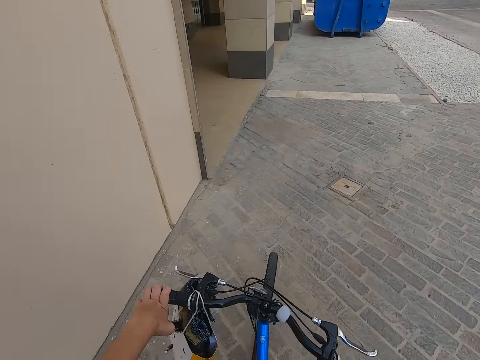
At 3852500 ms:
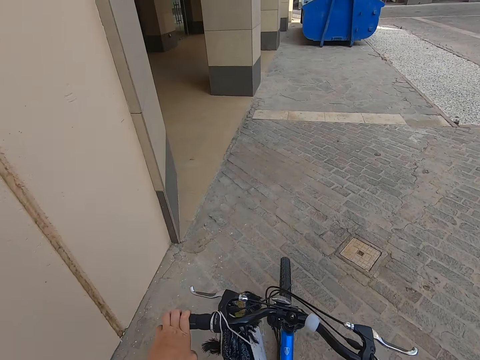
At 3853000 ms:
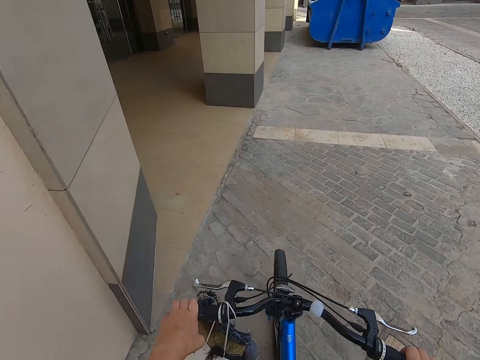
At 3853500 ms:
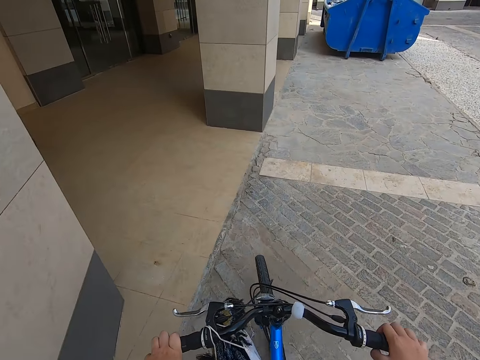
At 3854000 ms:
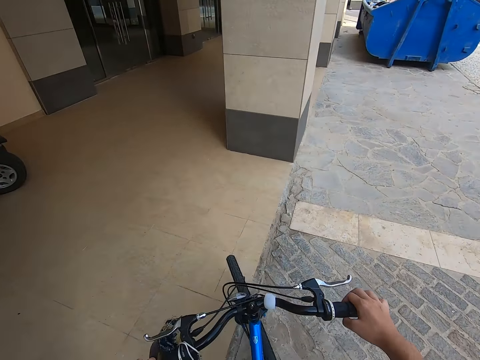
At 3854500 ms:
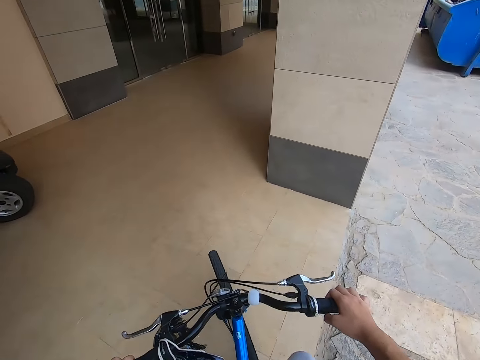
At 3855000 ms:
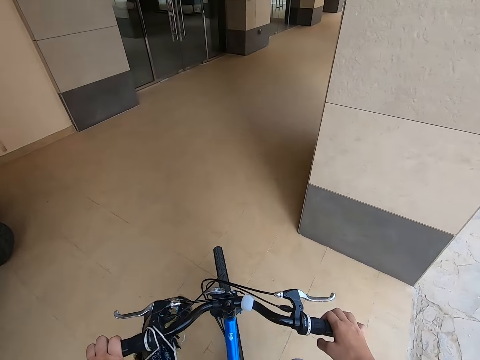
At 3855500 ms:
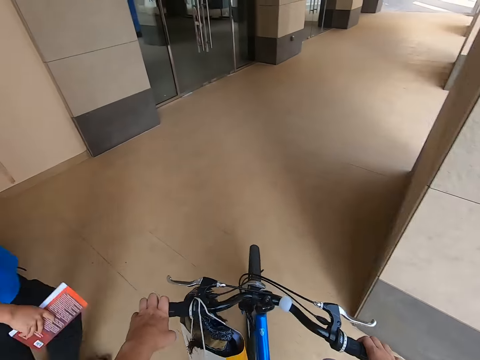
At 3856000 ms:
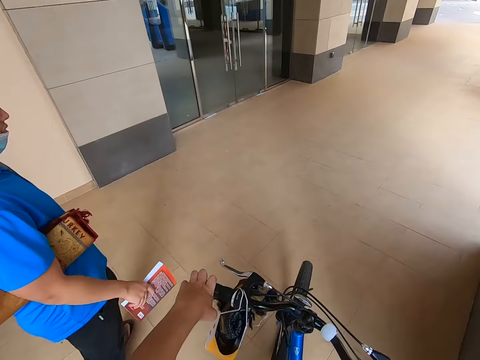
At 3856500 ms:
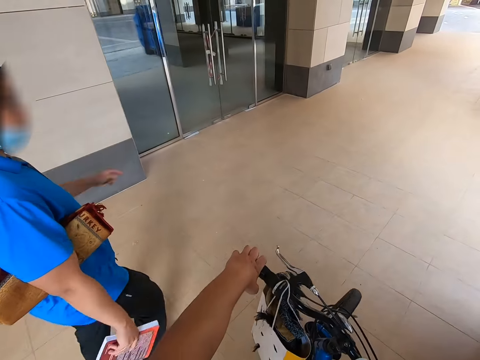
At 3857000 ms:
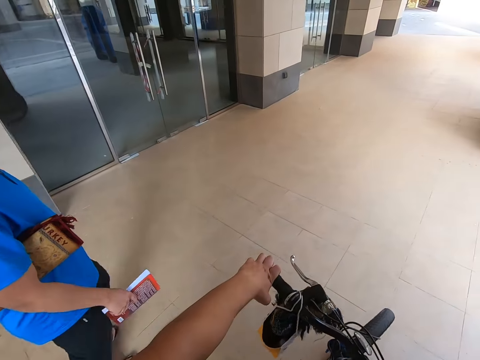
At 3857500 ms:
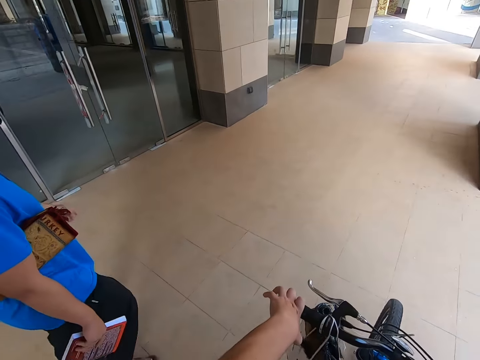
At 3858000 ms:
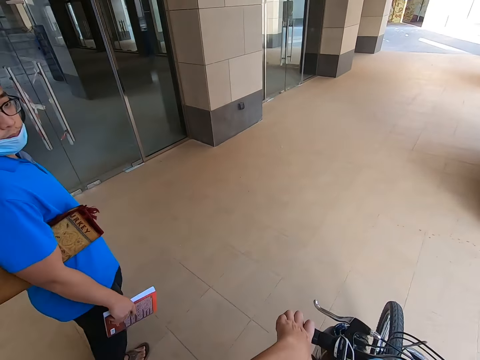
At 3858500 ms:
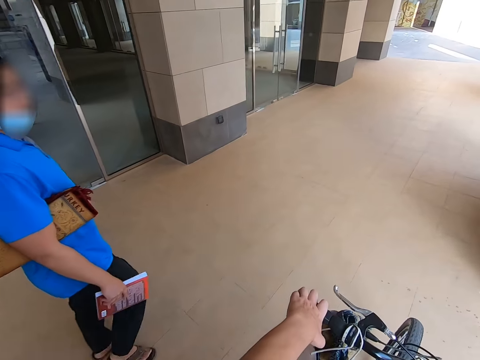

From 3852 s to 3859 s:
The camera wearer rides.

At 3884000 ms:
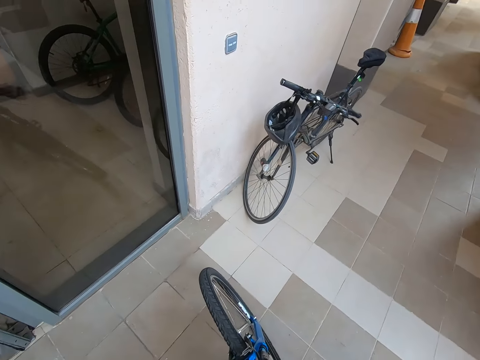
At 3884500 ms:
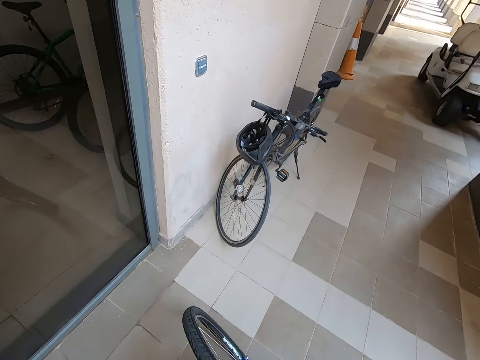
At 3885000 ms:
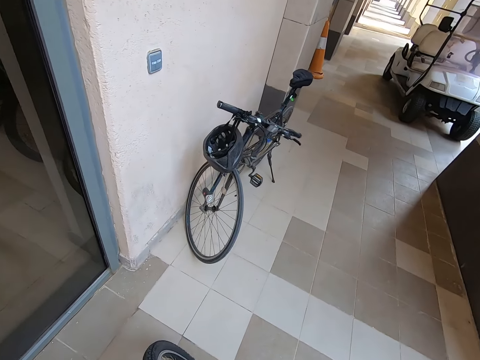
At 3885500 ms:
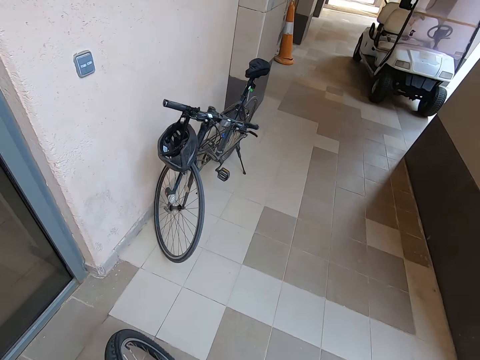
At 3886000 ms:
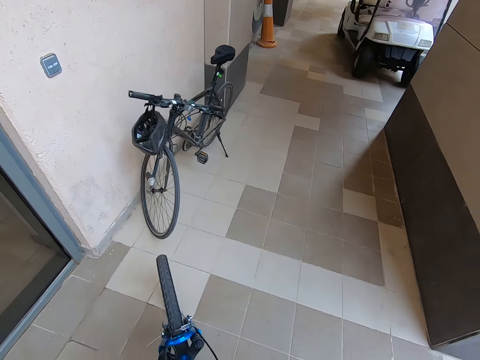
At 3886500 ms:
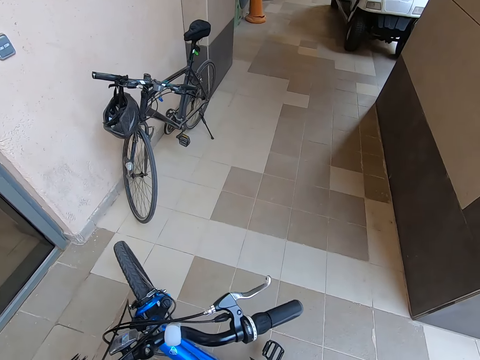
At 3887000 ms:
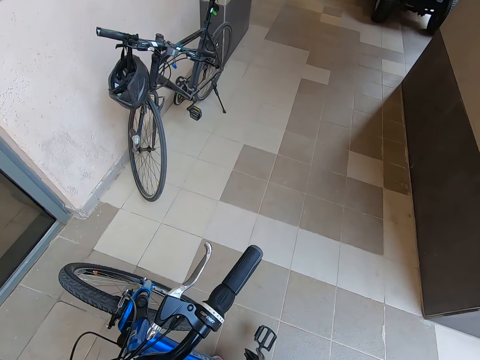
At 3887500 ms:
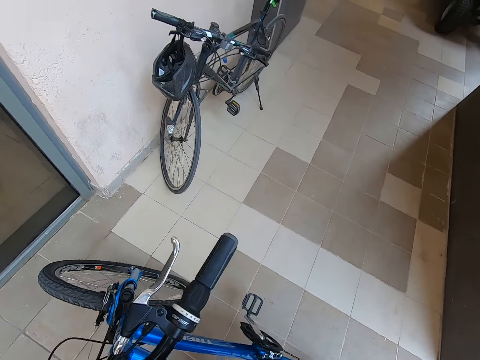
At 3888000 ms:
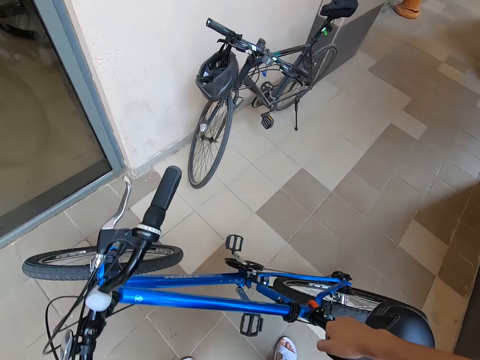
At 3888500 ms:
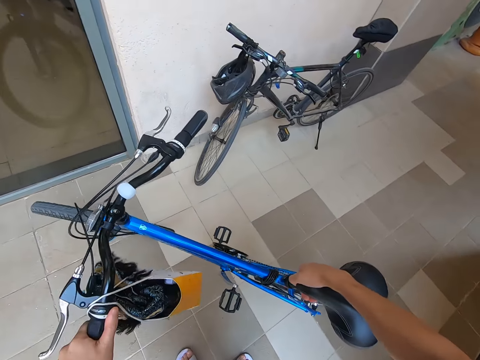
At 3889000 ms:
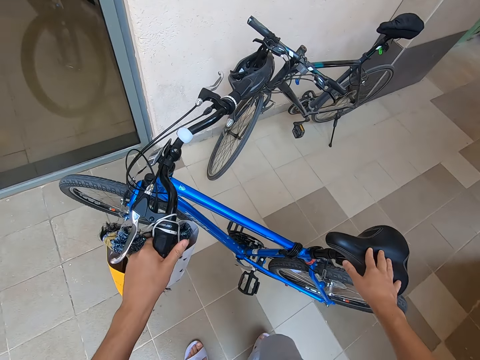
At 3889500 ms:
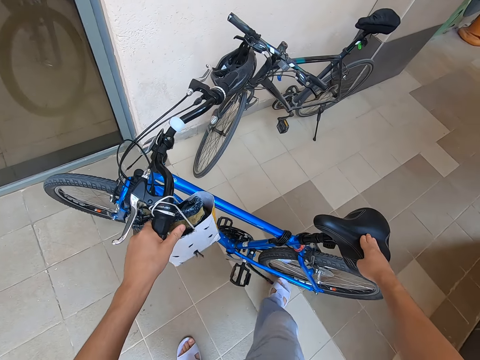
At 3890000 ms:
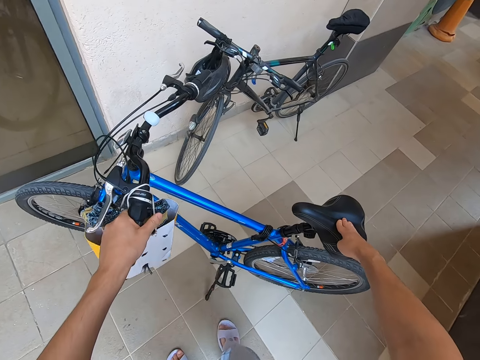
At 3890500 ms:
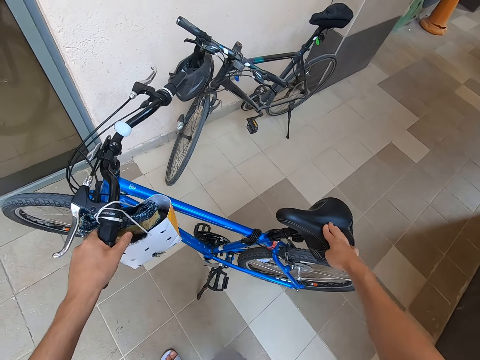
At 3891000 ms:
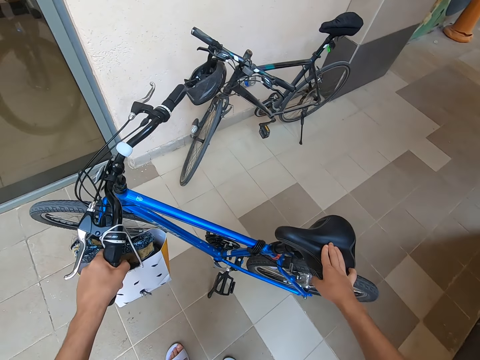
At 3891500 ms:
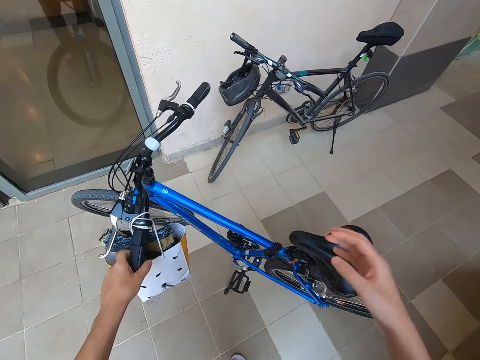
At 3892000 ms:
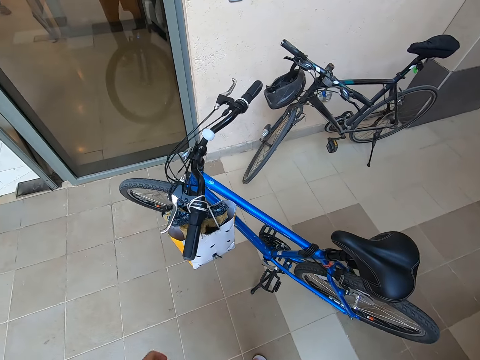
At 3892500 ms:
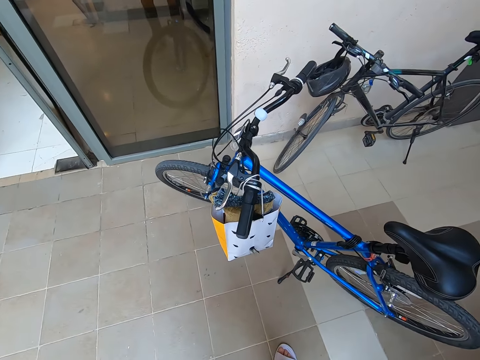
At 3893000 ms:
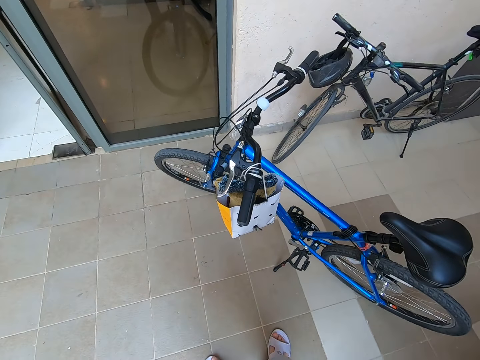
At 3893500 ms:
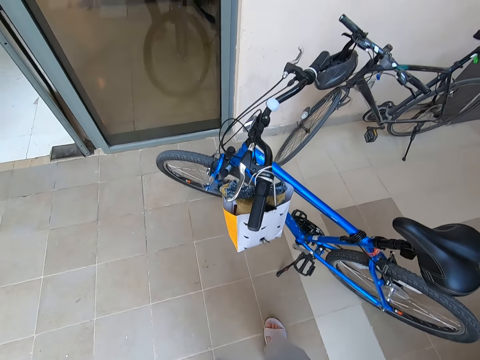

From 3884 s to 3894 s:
The camera wearer parks the bike on the pavement. They stop the ride.

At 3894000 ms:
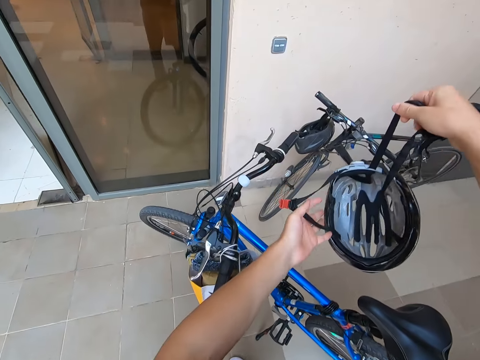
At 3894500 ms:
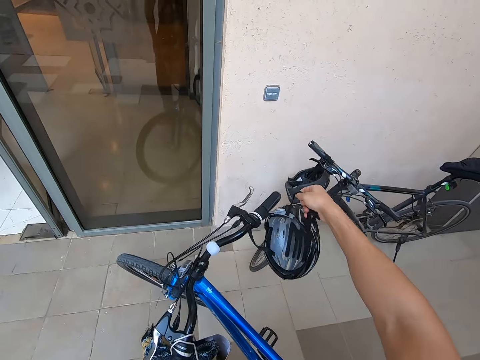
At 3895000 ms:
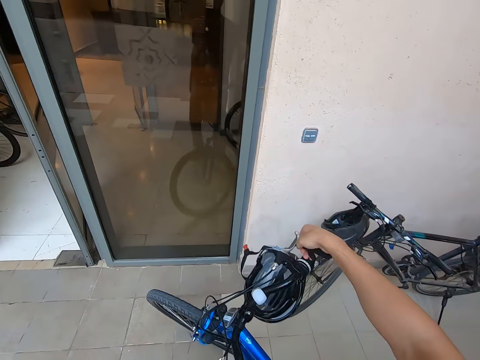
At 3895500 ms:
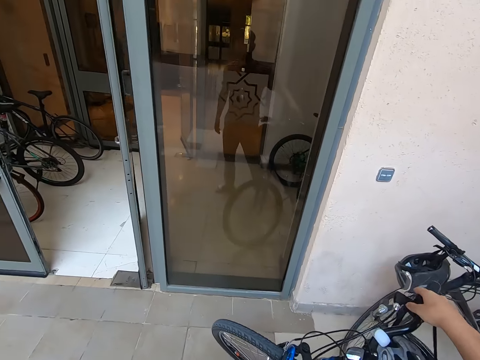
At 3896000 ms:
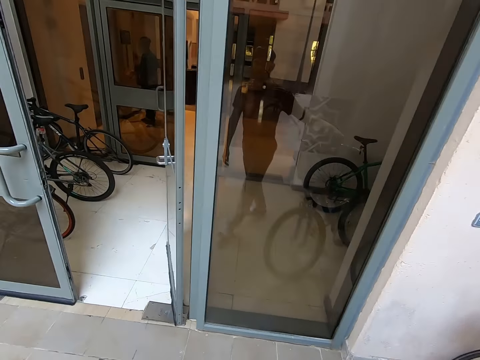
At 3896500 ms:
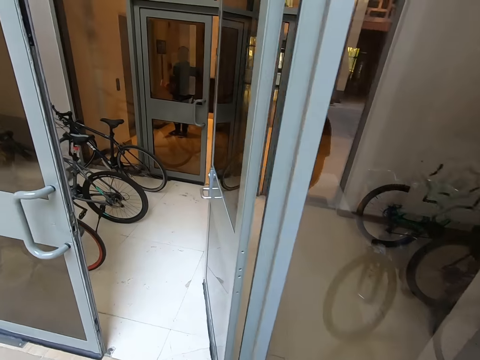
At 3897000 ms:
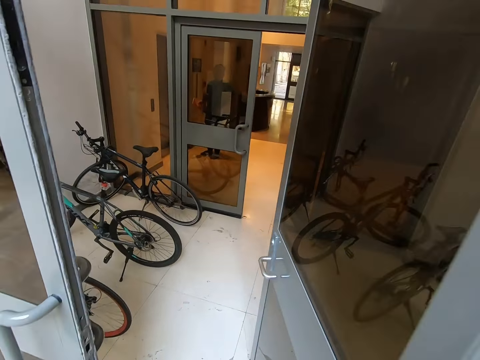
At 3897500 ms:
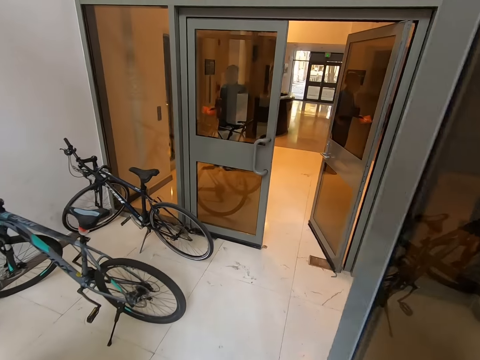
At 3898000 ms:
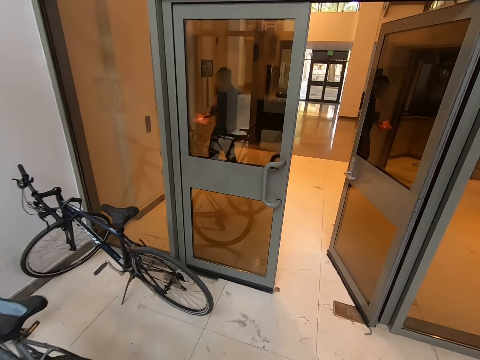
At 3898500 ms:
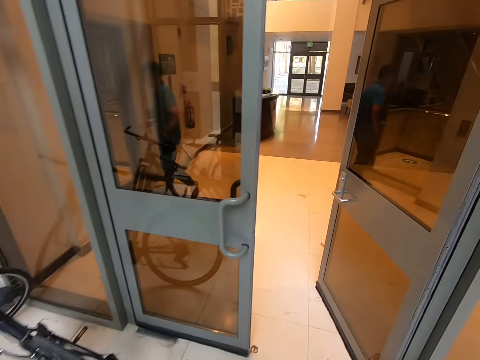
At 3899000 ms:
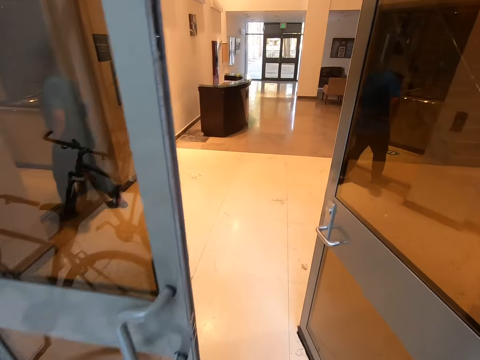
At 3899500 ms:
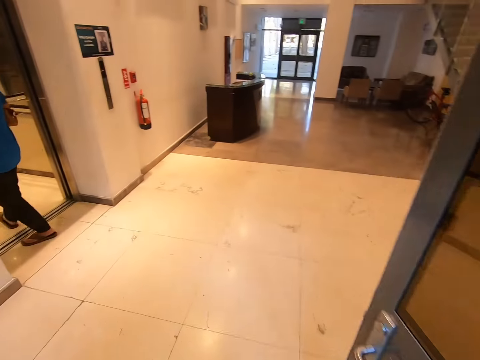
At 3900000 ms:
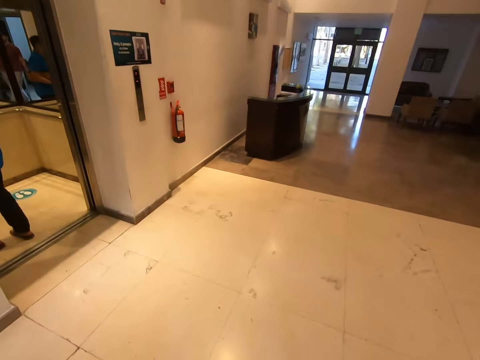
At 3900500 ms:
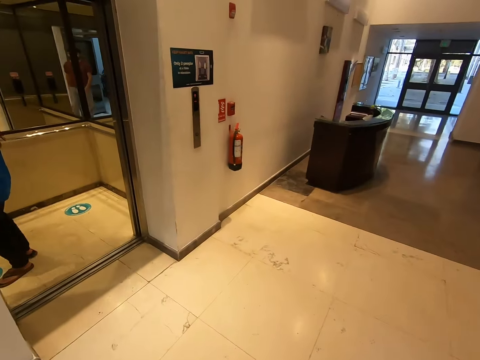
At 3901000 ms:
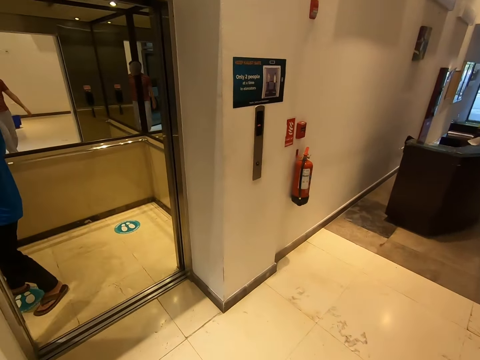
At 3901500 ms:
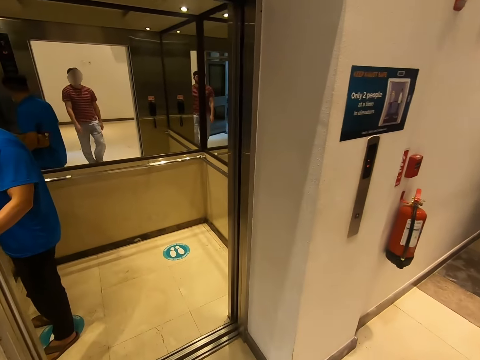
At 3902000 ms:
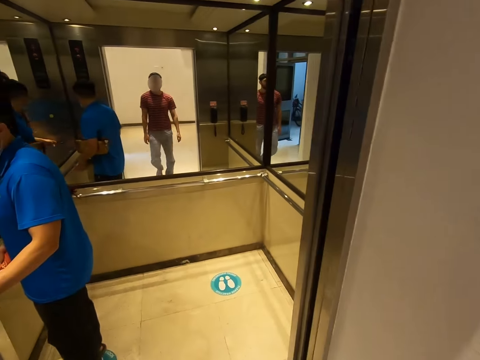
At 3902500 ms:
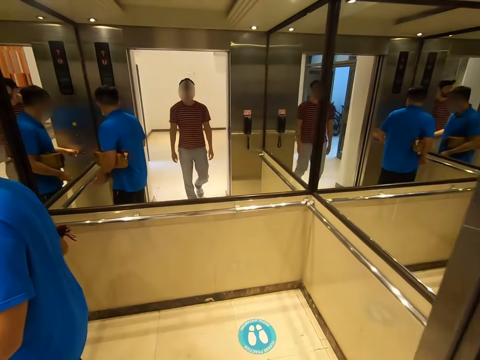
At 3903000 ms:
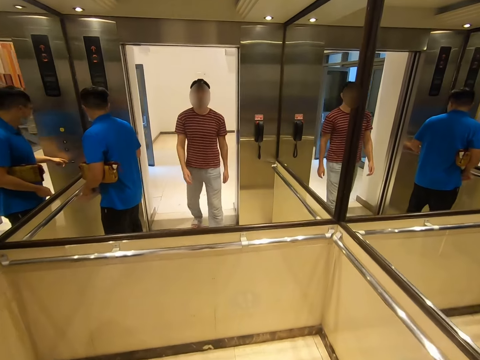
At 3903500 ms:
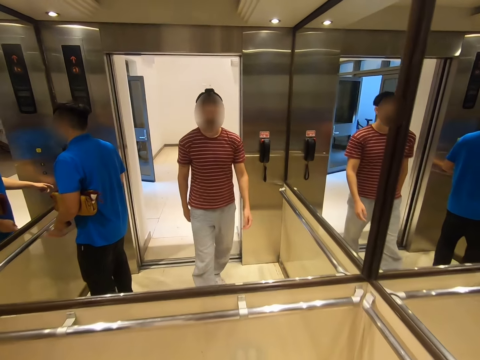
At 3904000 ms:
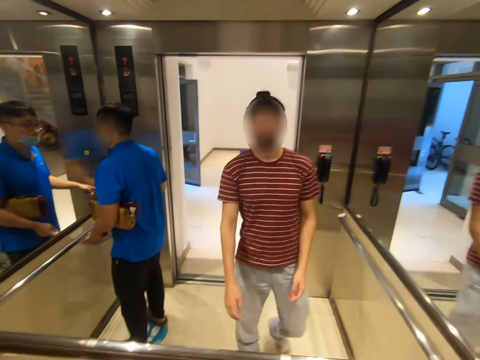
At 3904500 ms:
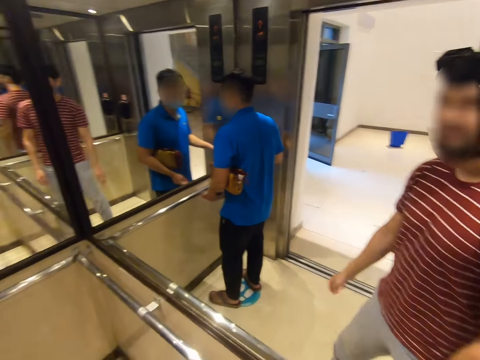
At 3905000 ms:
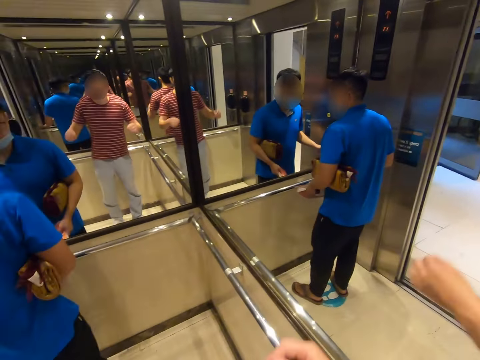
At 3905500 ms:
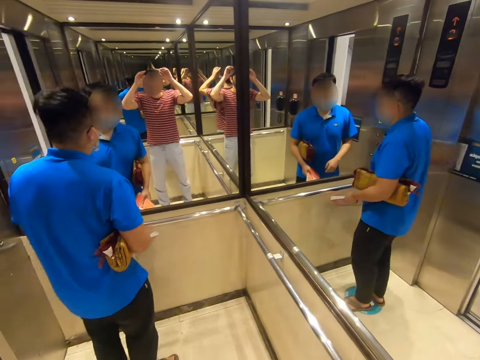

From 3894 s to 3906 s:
The camera wearer removes the helmet. They put the helmet on the bike handle. They enter into the house. They walk in the house. They enter into the elevator.
